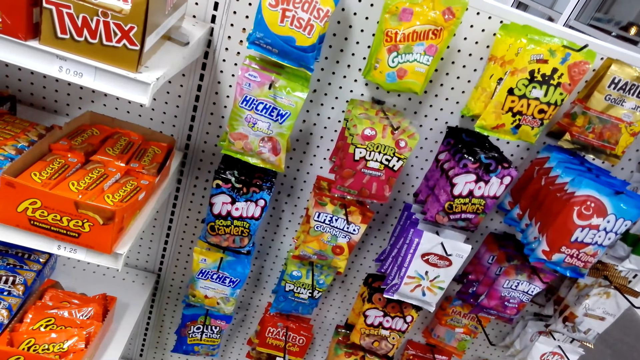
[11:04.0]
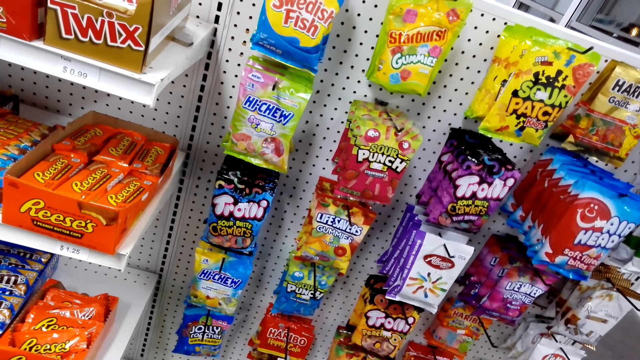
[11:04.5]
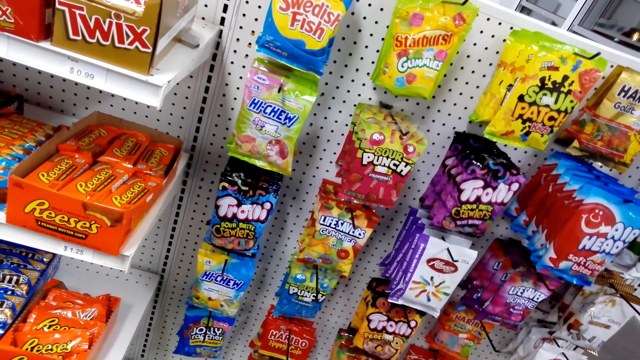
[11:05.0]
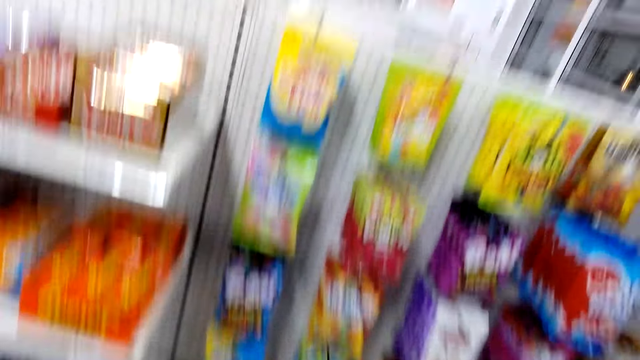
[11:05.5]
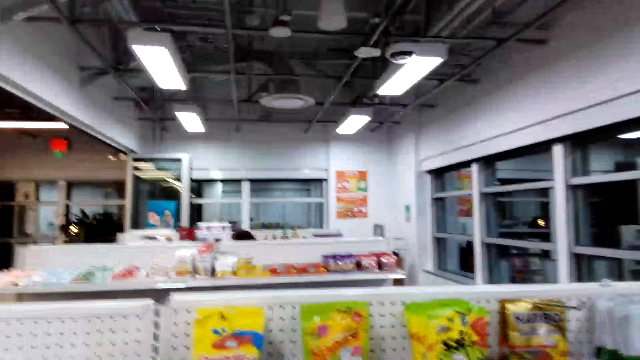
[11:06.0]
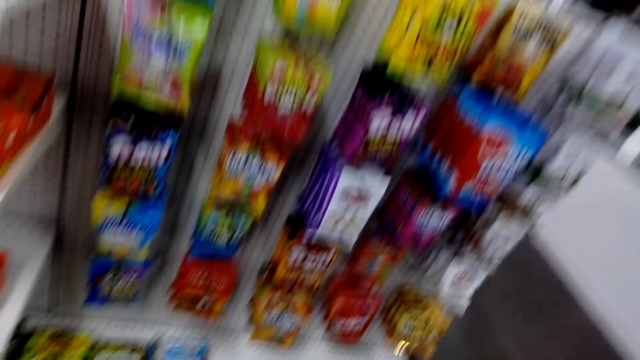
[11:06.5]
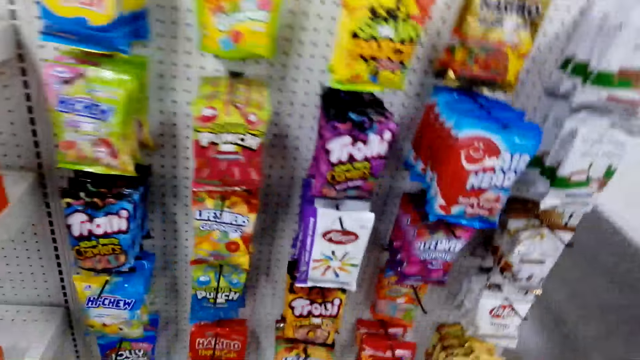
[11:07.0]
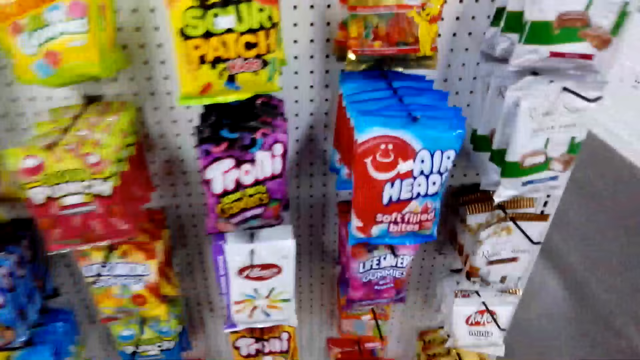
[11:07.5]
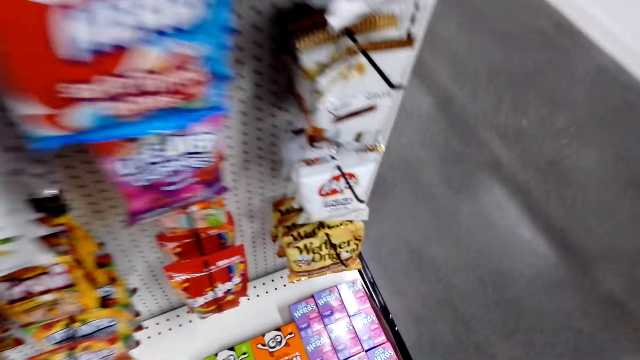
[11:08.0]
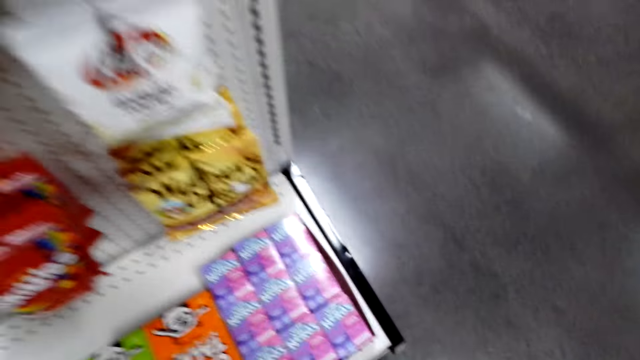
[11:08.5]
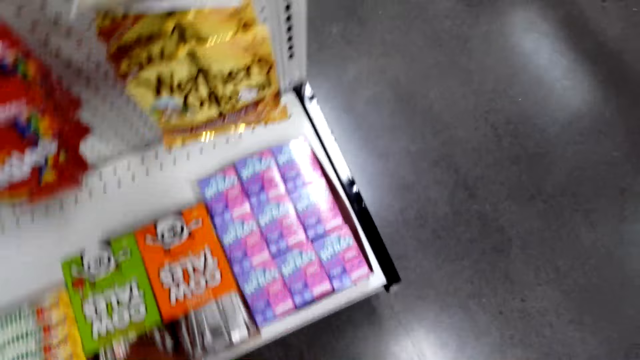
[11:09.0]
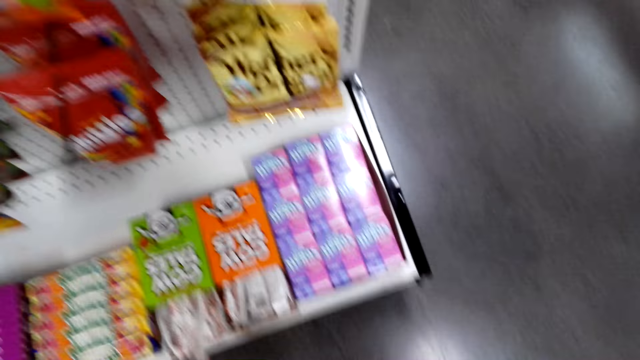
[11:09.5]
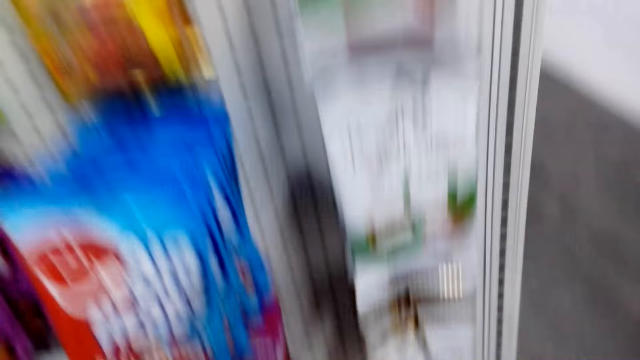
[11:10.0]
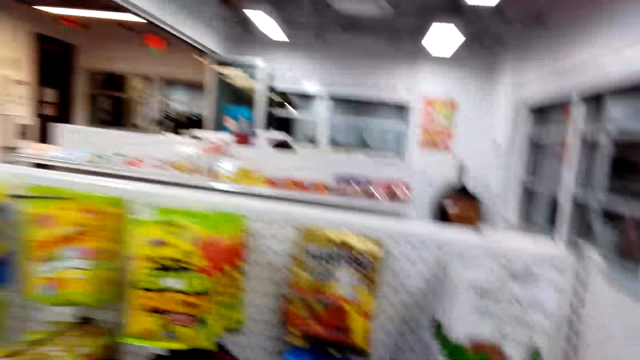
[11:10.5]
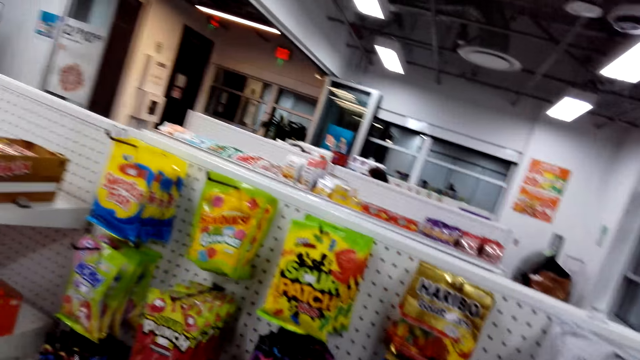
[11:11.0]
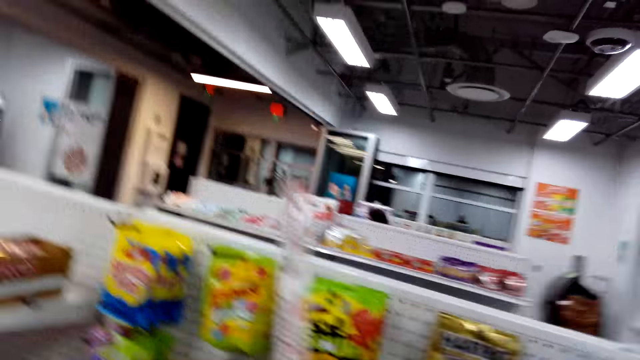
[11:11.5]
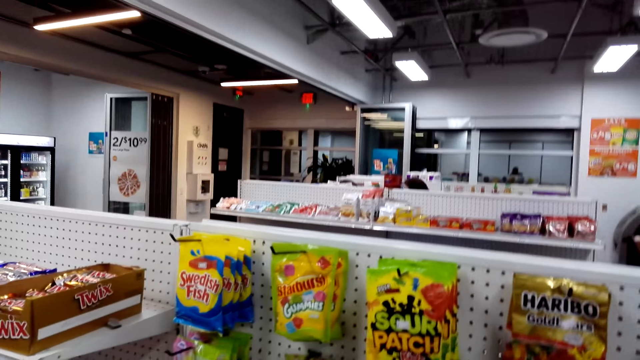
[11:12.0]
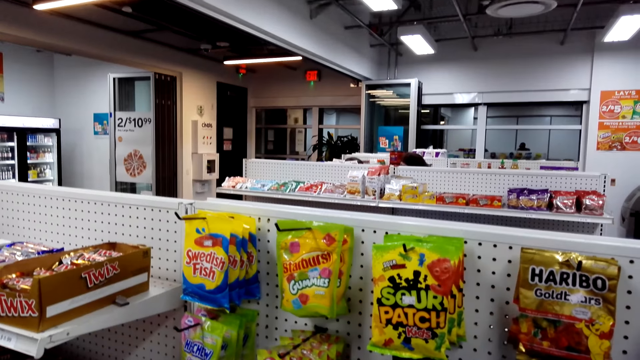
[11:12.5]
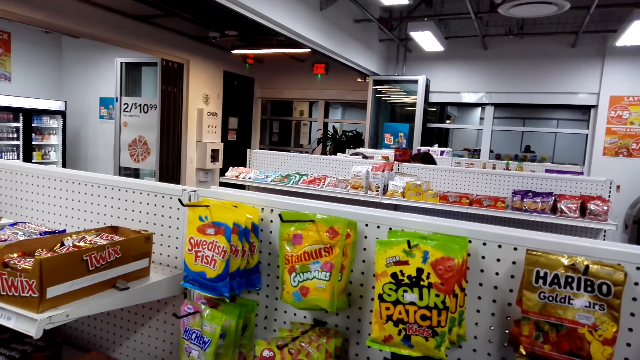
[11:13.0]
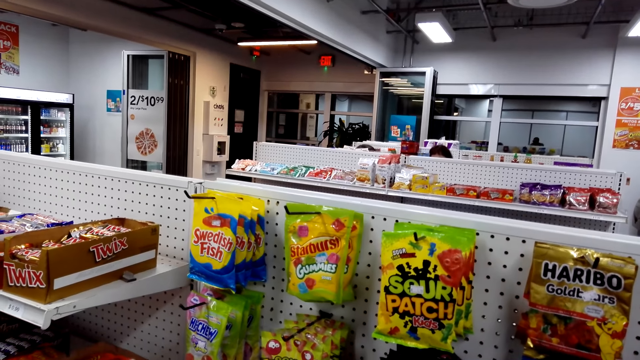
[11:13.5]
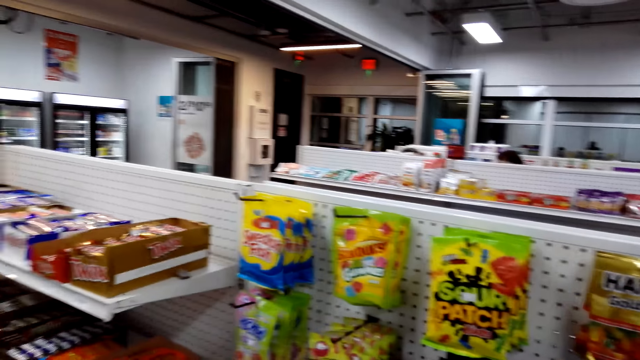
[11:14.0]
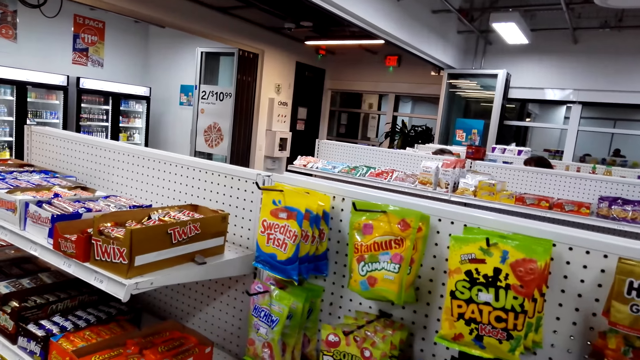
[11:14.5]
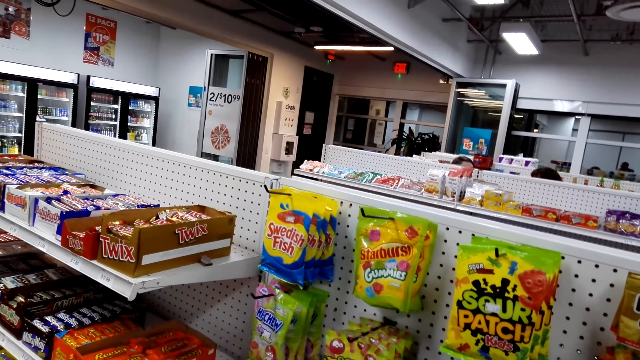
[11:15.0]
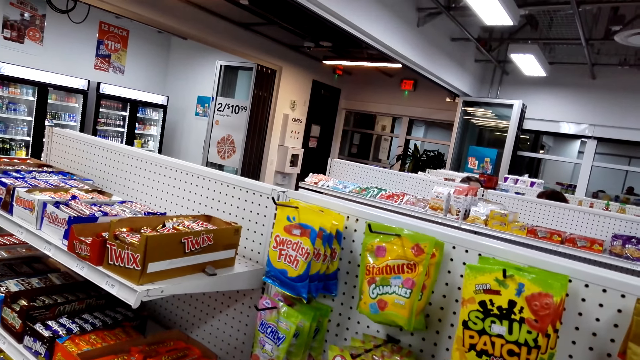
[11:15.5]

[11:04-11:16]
The camera wearer picks the Cow Tales.

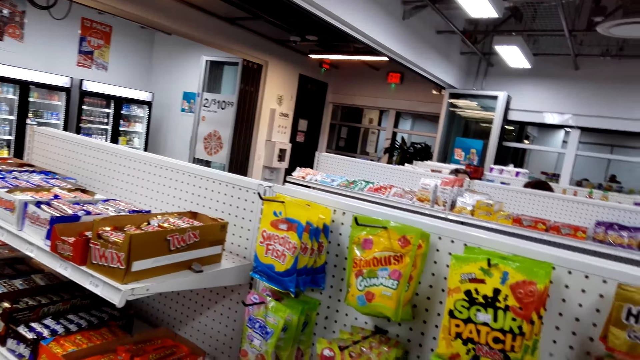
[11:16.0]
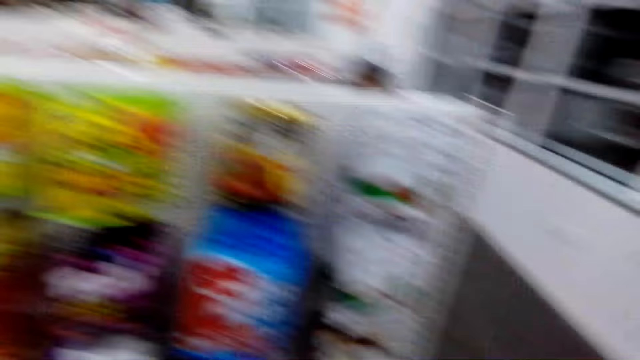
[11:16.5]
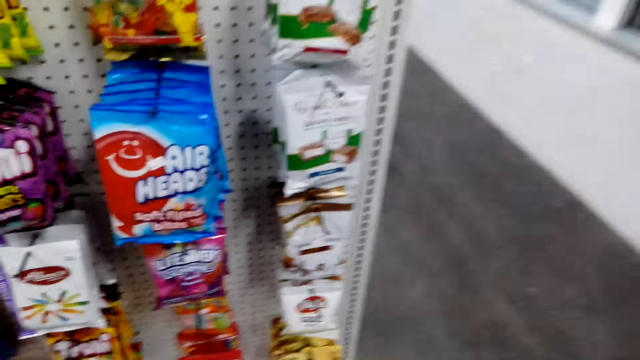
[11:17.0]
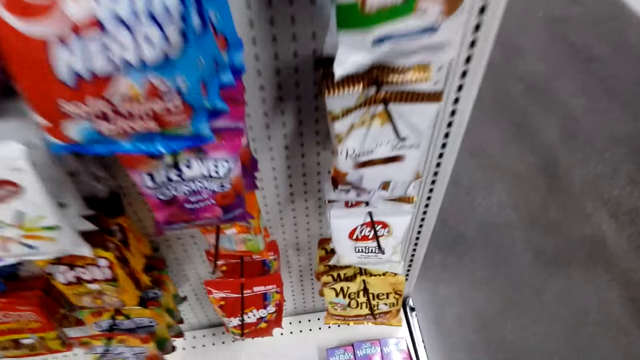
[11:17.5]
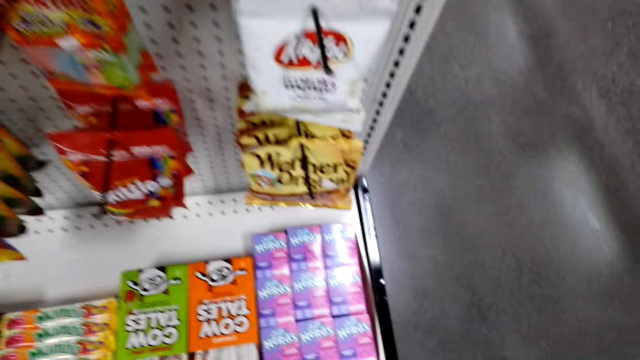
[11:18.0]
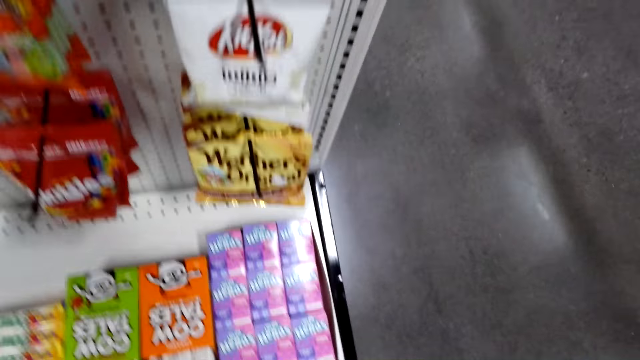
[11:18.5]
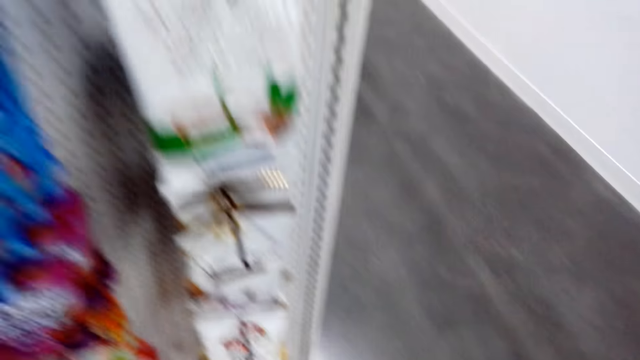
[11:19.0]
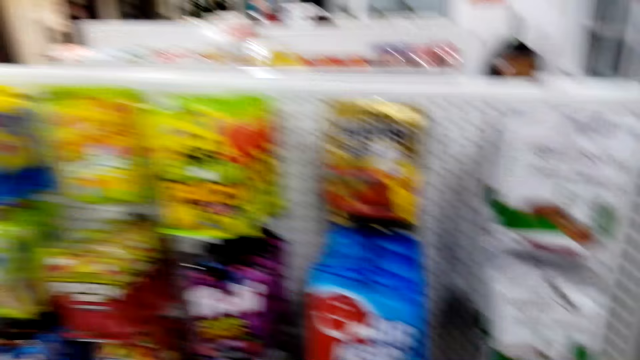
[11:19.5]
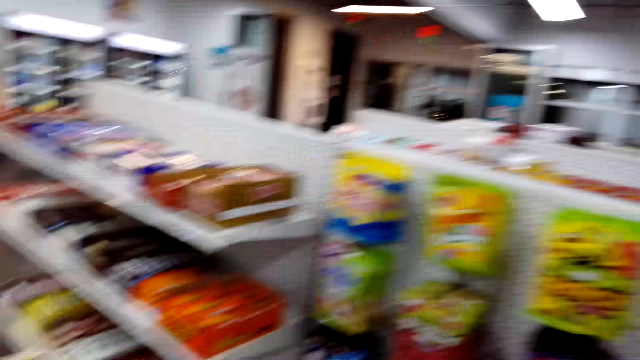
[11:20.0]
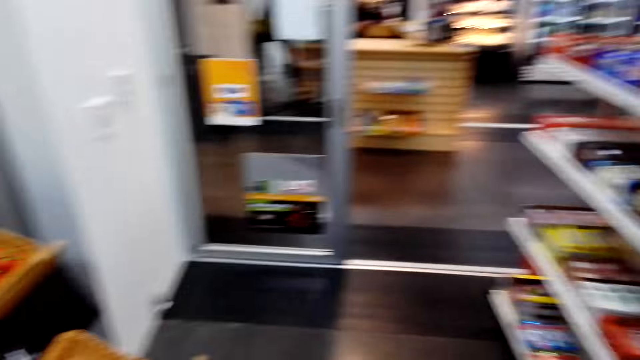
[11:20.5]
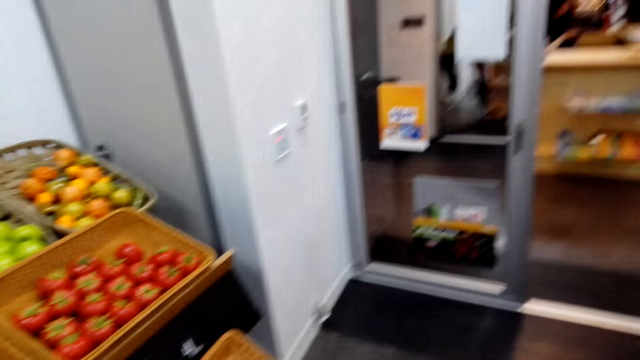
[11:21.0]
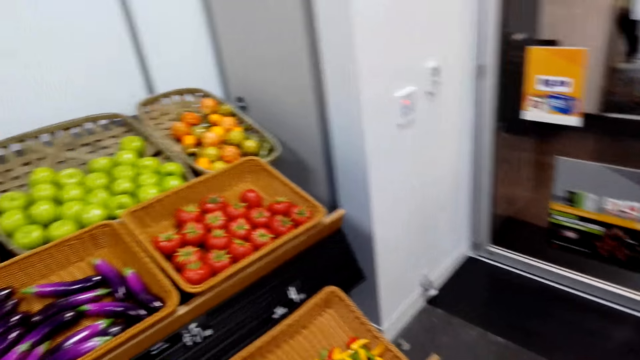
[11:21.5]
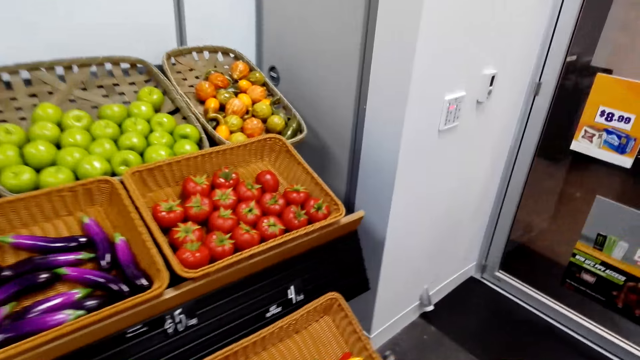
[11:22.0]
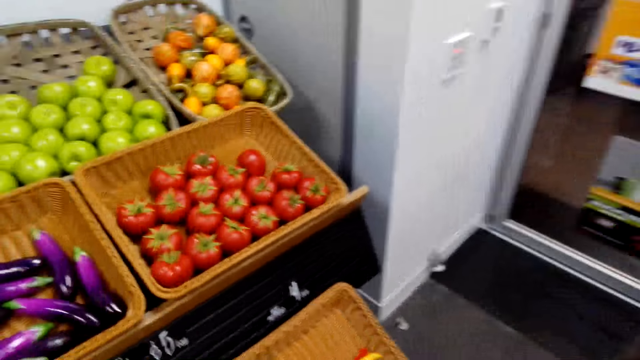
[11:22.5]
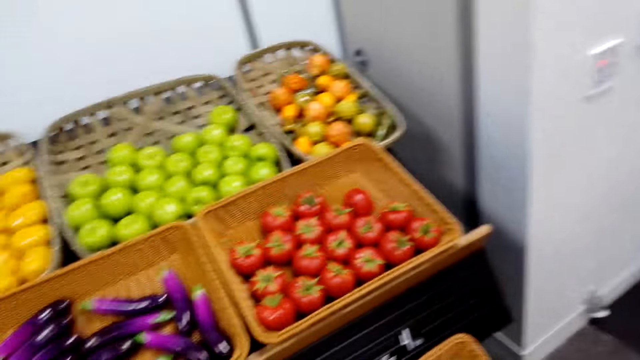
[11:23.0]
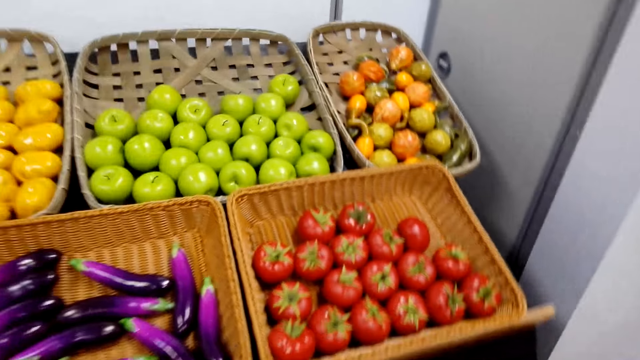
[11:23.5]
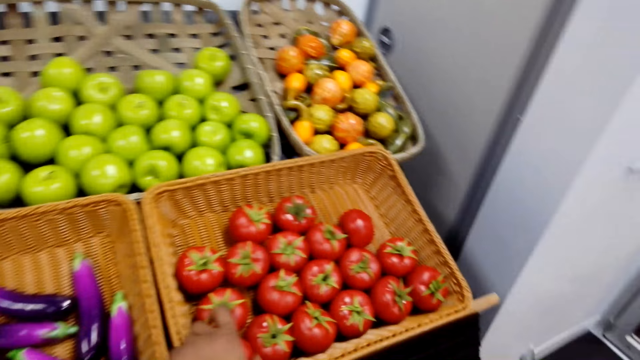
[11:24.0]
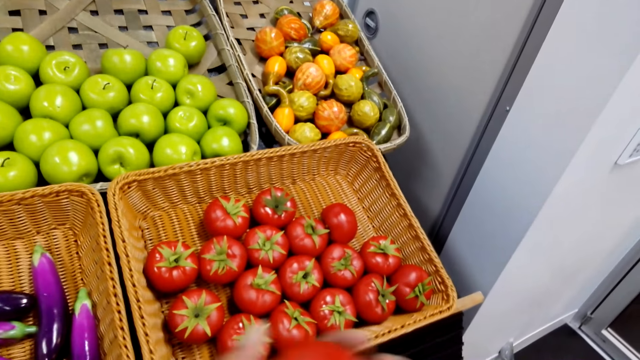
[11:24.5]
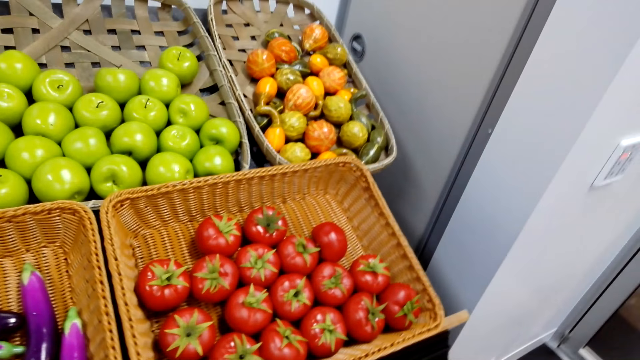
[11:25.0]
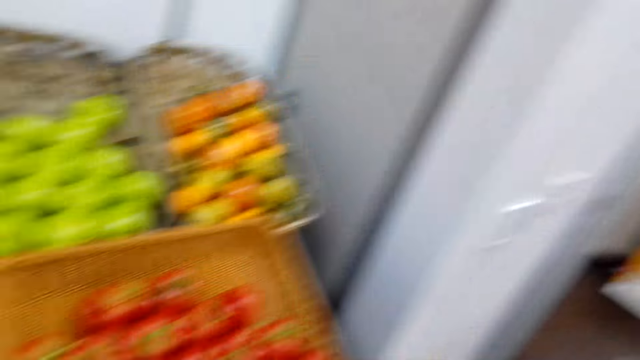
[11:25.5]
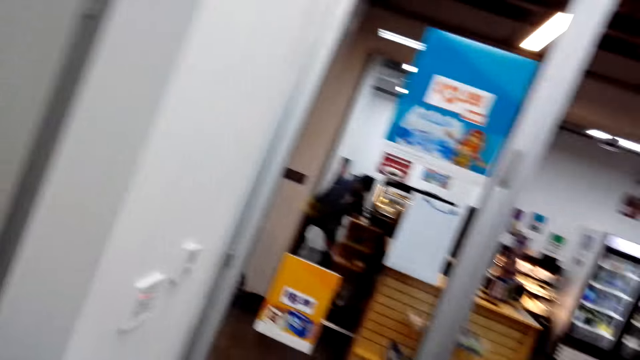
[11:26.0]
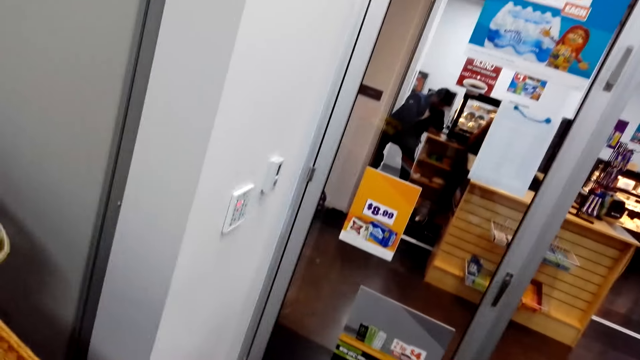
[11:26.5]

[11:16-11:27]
The camera wearer puts something on the shelf. They walk around. They pick the tomato.
